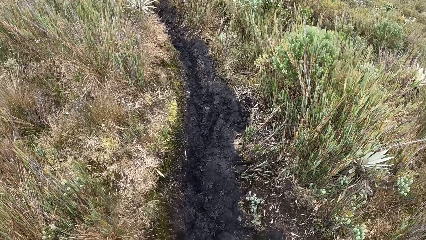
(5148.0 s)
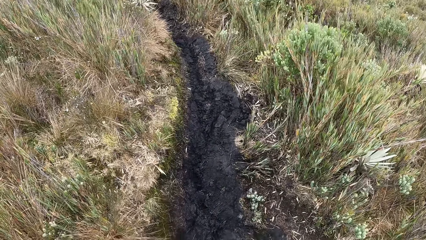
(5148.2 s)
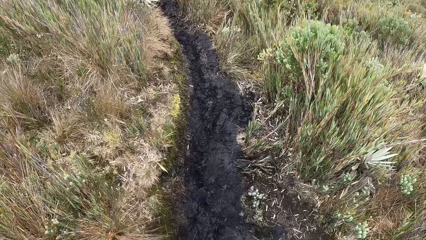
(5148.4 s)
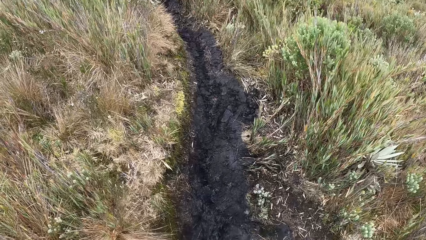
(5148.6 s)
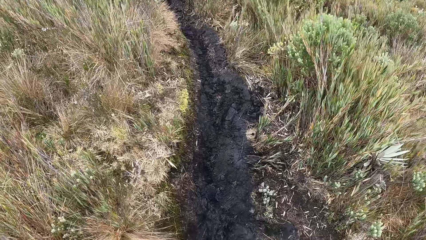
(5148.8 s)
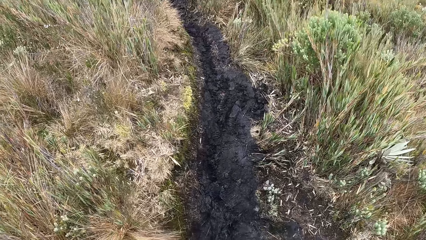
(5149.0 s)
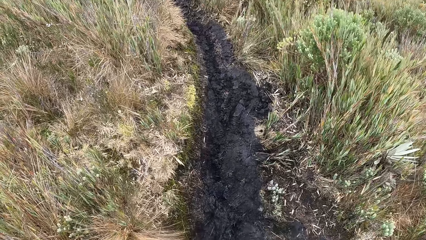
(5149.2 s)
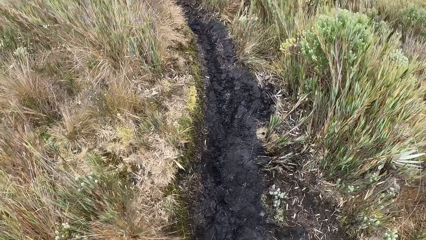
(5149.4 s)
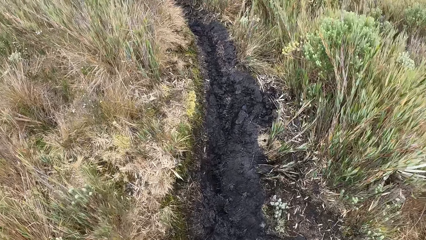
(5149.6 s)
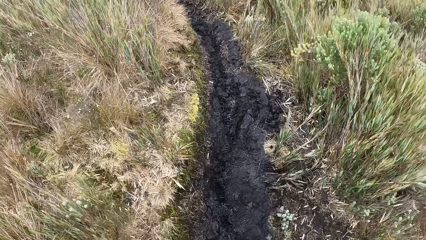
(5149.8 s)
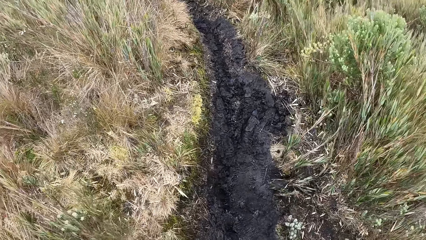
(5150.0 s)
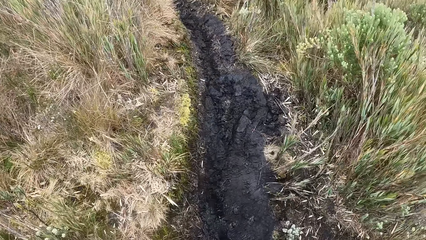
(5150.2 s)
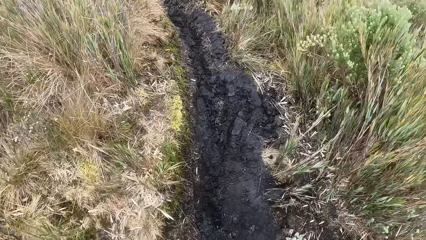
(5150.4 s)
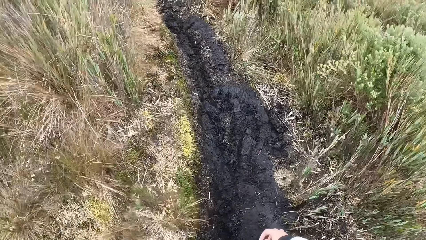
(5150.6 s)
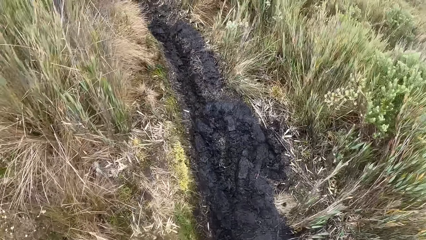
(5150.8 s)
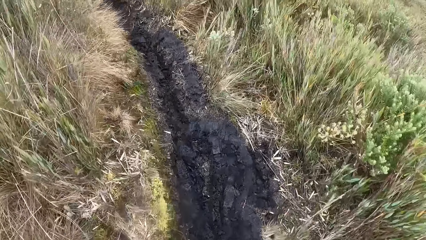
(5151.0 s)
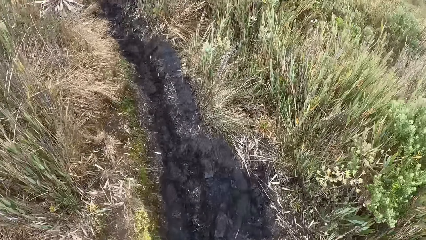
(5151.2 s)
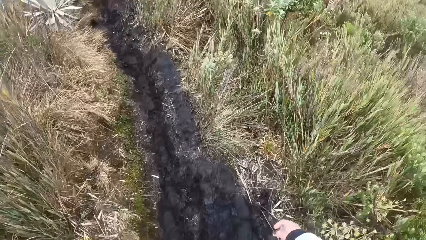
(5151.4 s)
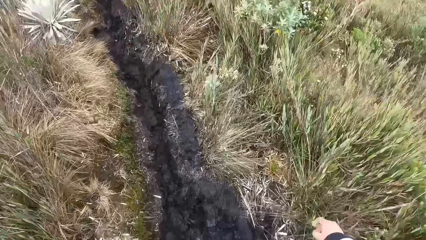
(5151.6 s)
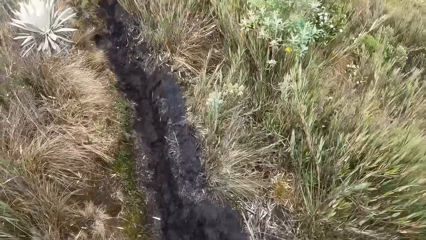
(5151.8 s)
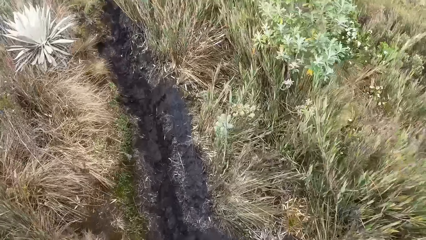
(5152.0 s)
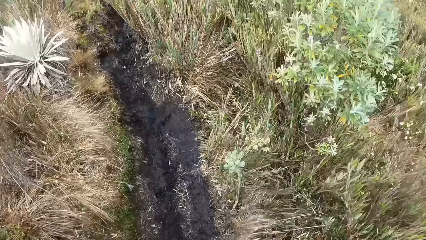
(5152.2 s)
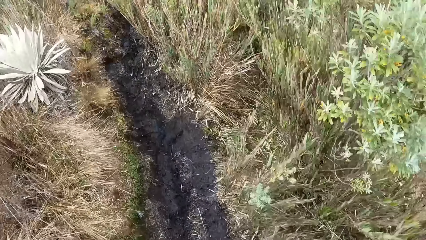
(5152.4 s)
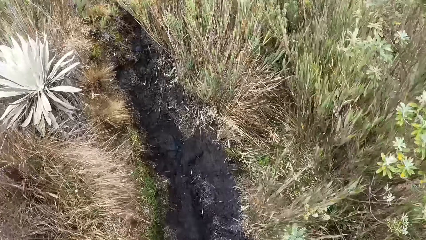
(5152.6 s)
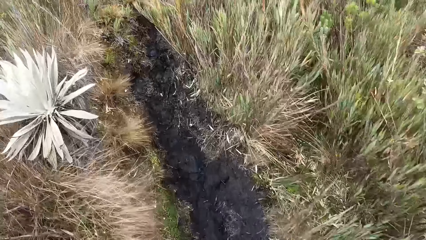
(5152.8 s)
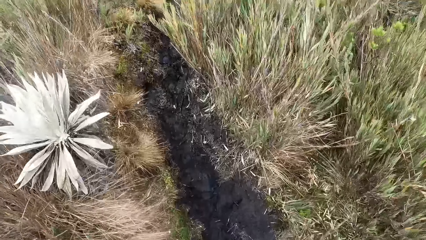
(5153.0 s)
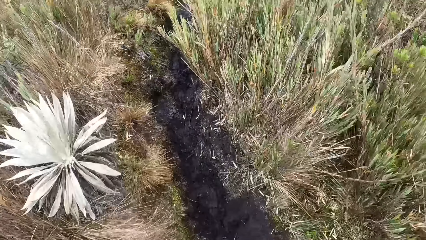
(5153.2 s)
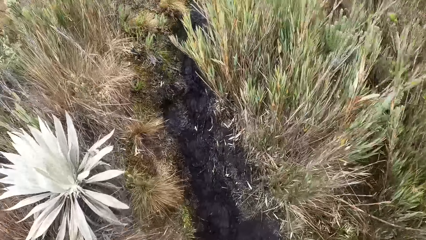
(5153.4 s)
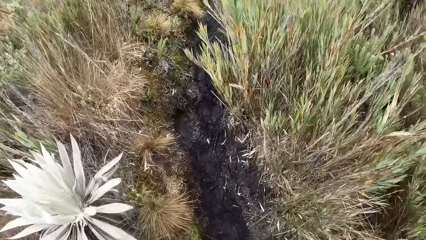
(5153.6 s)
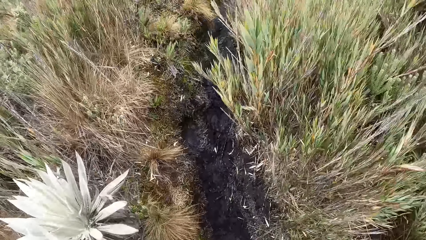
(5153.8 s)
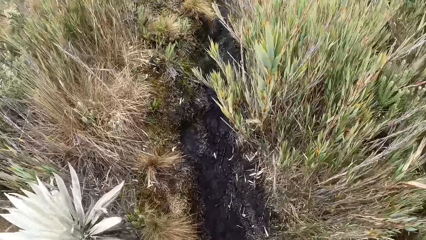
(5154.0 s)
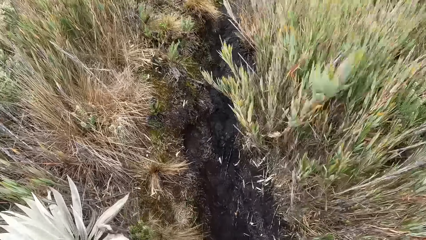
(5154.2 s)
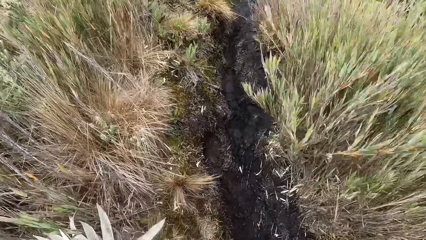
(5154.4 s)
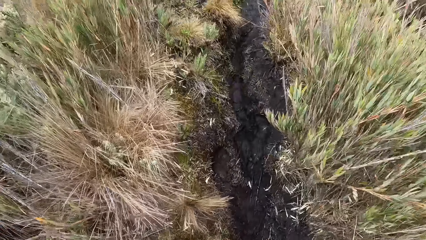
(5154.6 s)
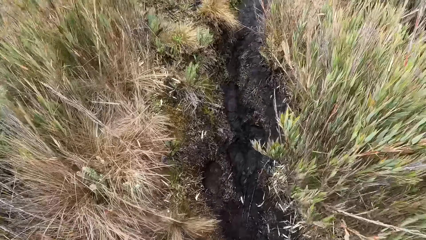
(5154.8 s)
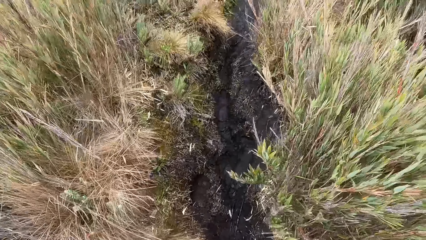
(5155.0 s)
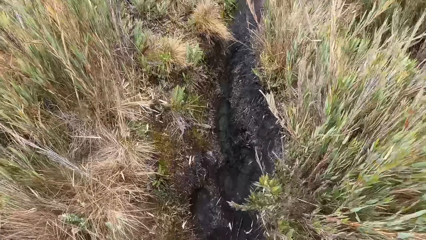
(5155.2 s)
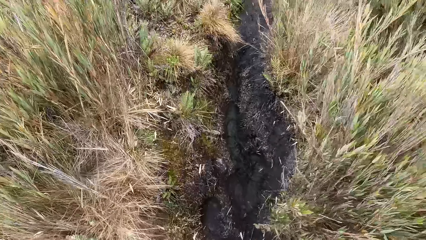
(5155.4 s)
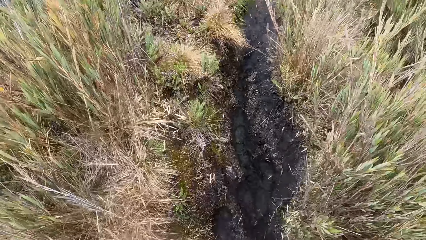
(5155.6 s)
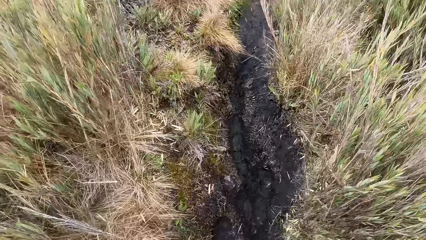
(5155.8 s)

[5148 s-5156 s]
The camera wearer walks on the grassland.

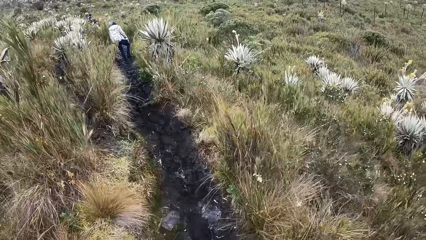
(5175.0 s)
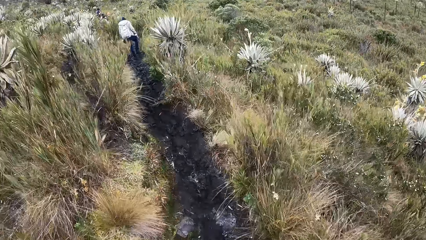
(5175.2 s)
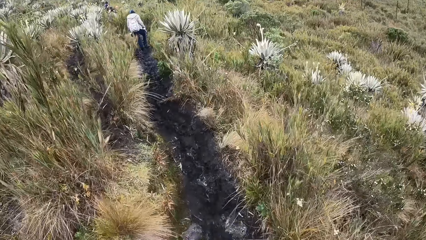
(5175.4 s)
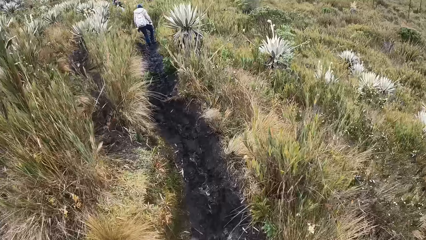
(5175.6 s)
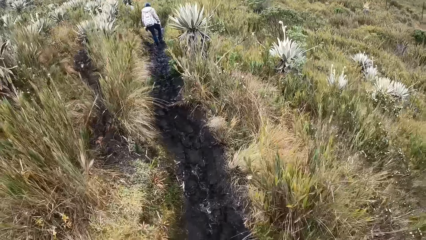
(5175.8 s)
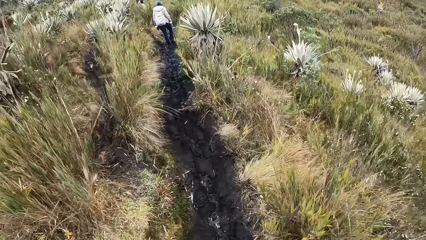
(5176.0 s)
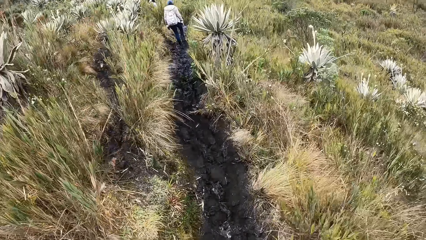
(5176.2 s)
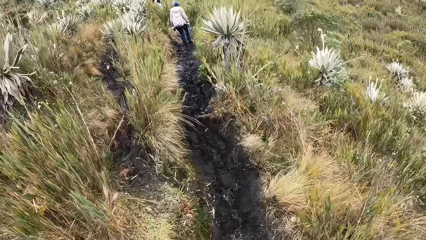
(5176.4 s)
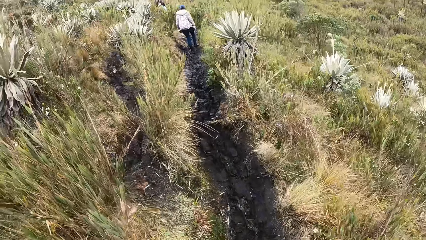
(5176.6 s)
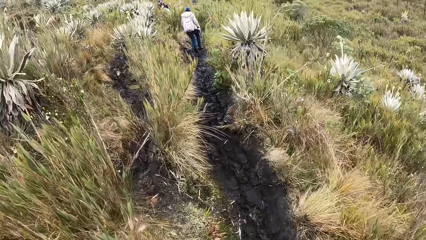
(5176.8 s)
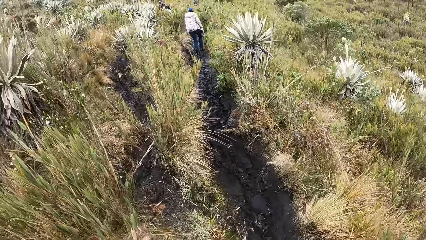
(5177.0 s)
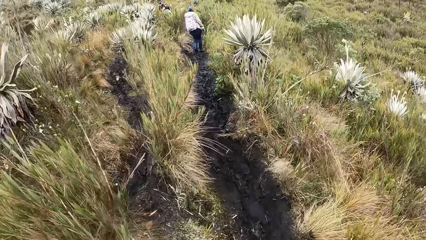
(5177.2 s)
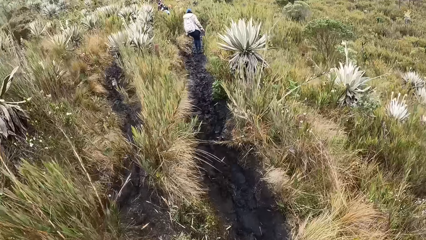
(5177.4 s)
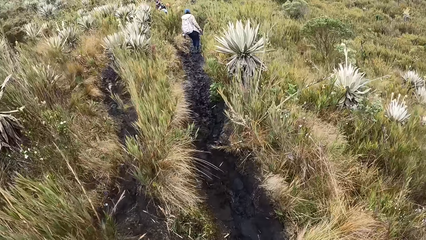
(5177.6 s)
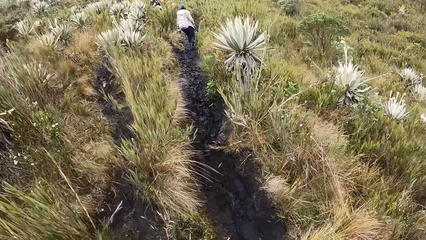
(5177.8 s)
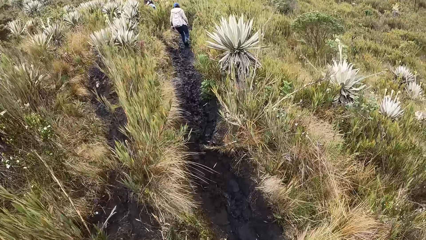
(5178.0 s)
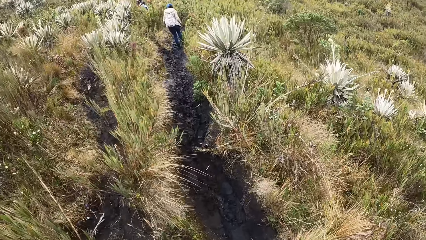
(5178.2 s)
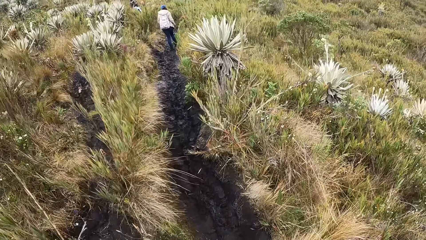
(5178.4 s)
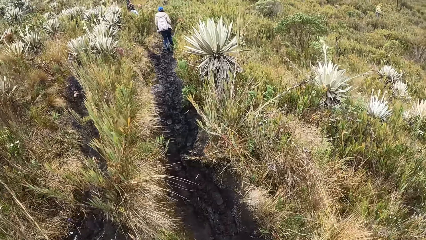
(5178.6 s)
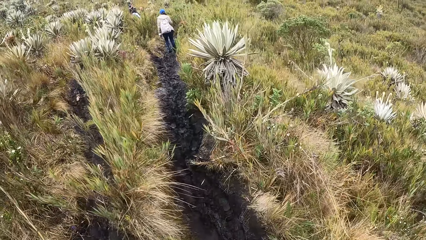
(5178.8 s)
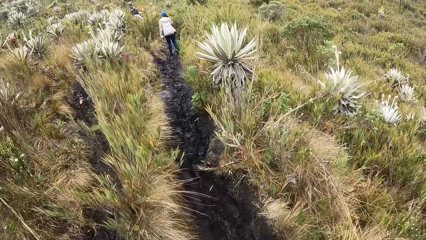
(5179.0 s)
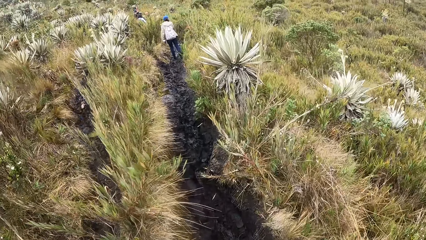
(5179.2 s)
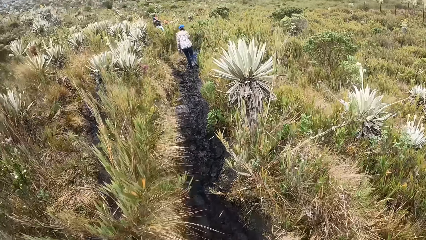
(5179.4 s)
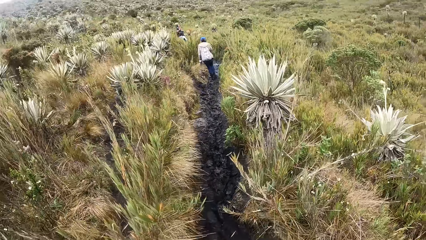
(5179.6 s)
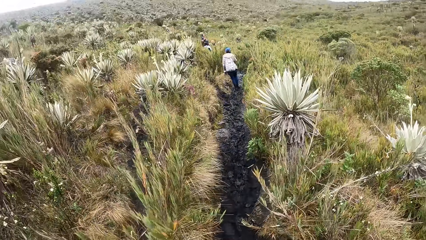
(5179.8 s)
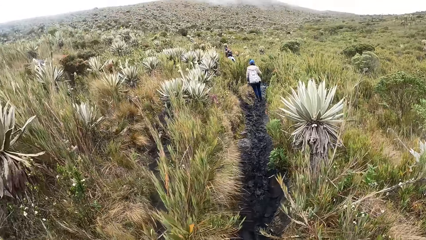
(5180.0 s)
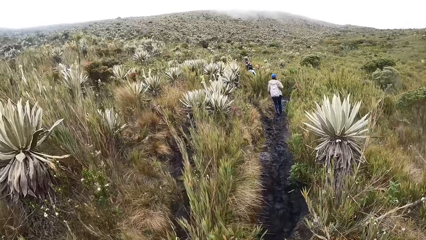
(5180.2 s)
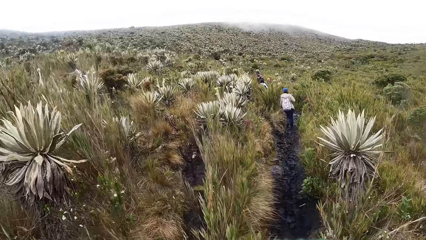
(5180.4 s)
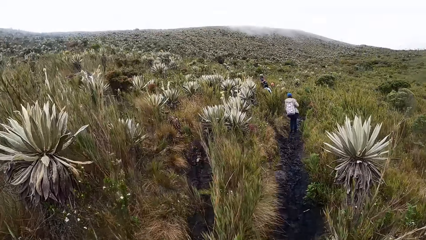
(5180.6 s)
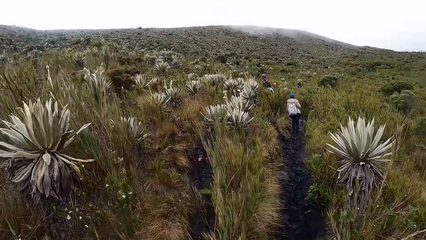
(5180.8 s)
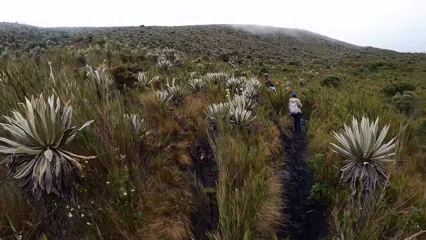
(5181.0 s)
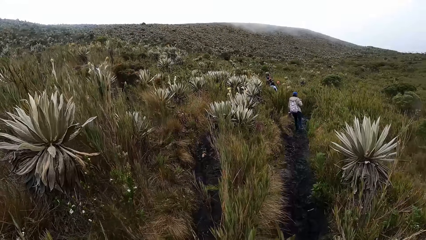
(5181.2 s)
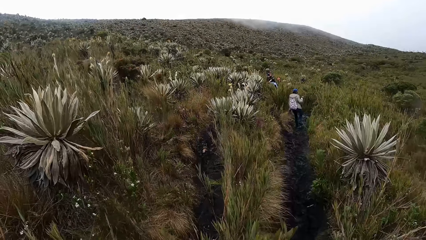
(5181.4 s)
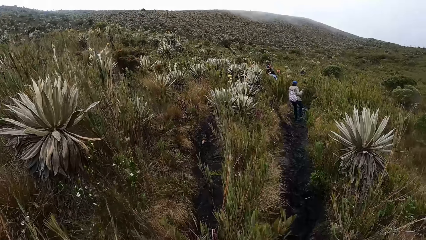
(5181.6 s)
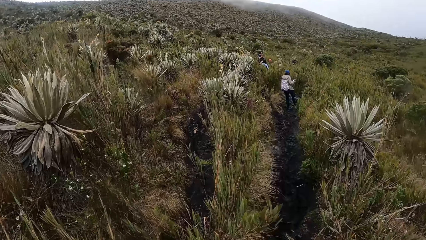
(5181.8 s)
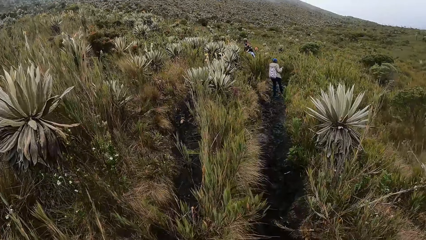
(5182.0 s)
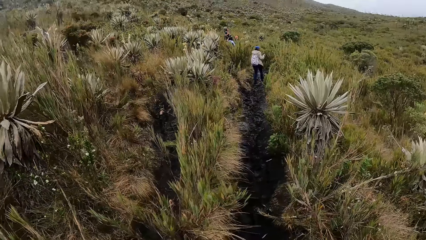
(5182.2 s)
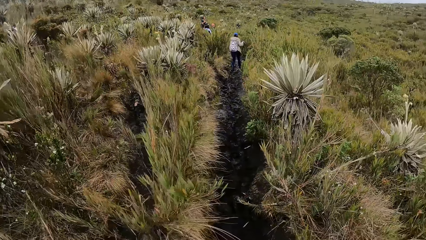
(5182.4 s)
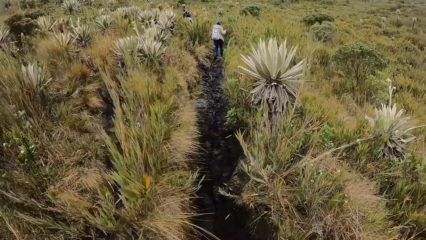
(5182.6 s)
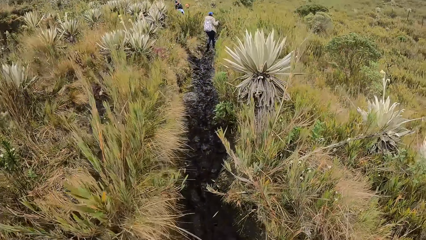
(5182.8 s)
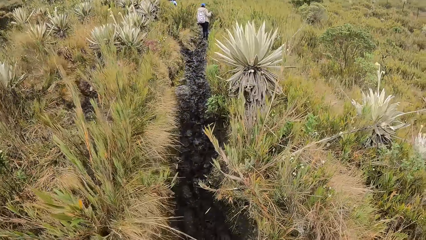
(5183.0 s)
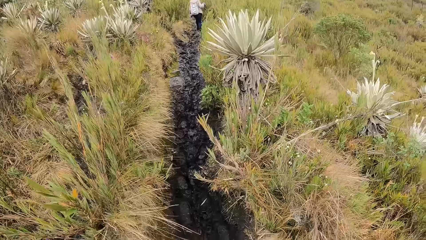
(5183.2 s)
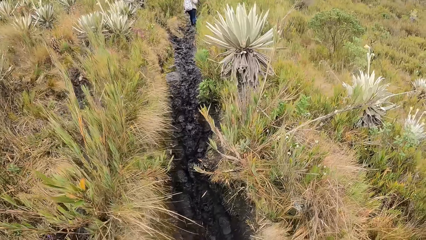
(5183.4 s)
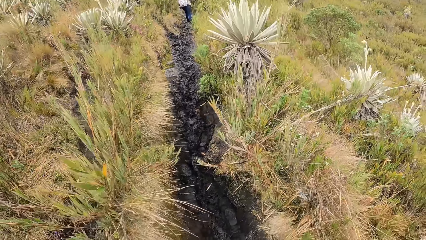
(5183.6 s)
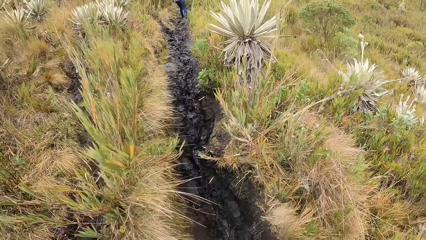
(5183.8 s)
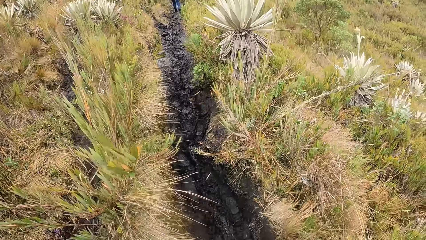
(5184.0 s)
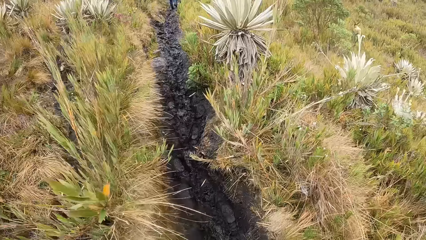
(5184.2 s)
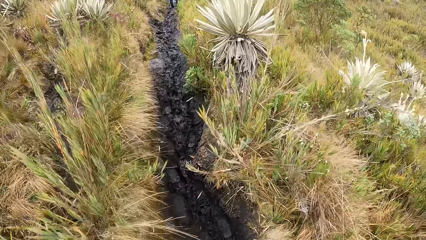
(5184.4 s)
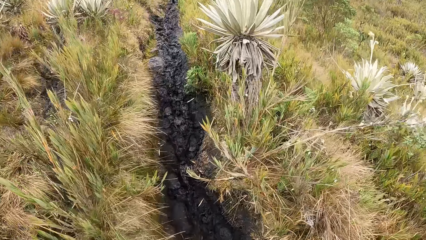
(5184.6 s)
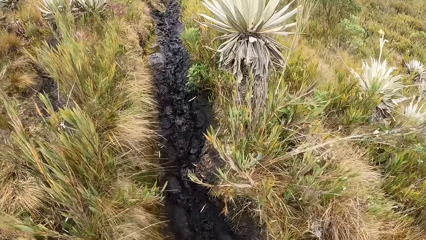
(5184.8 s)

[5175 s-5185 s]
The woman walks on the grassland.
